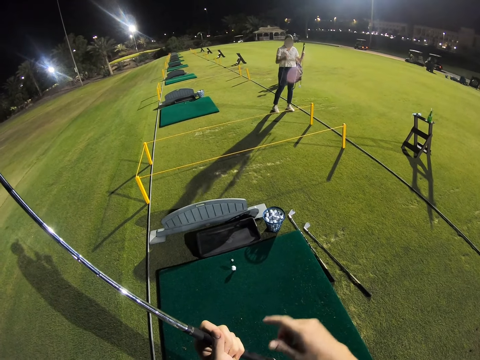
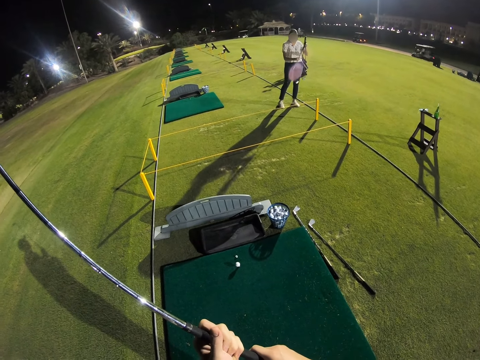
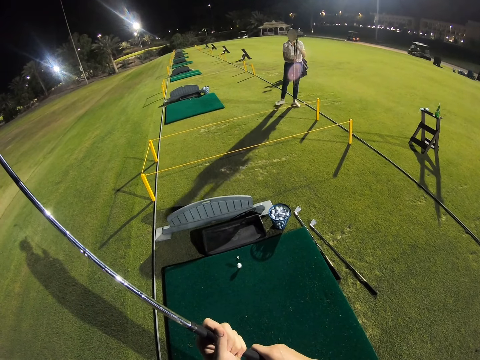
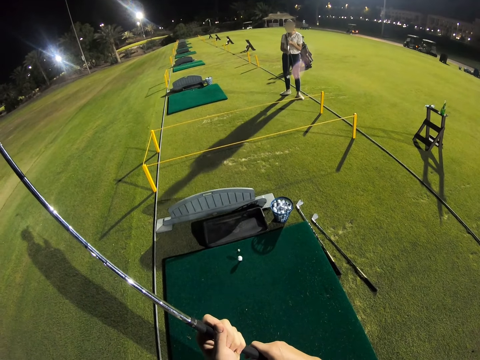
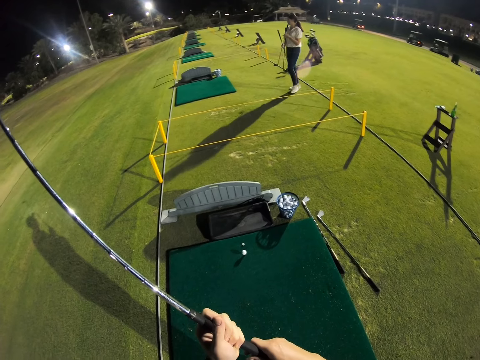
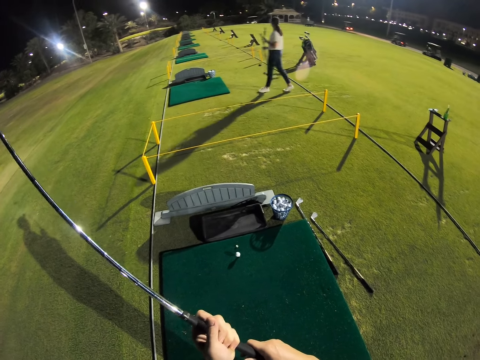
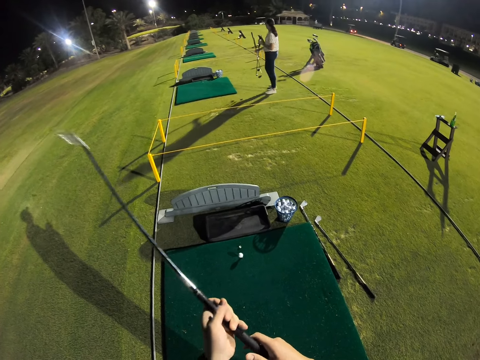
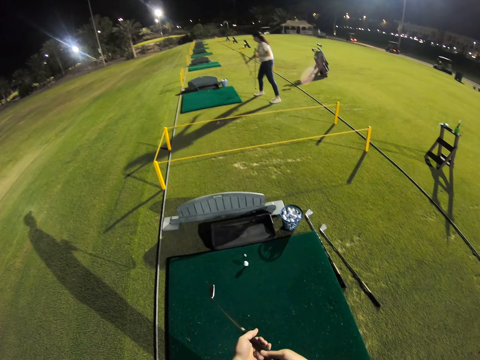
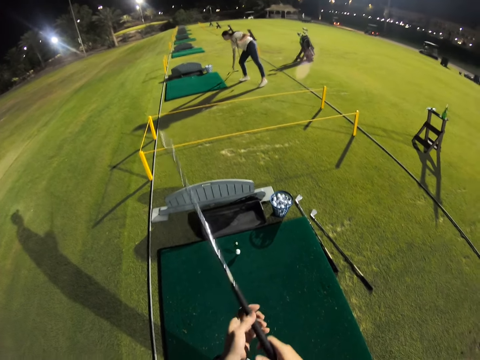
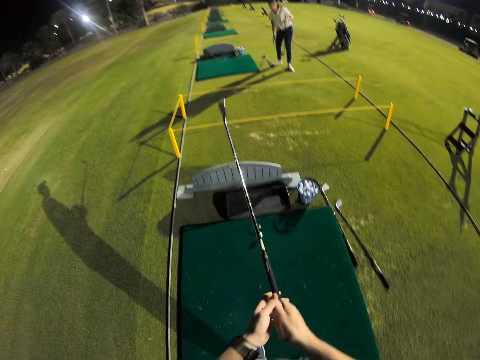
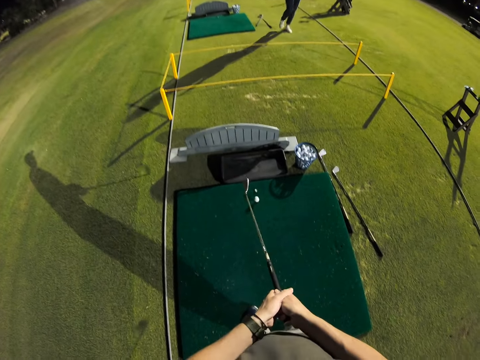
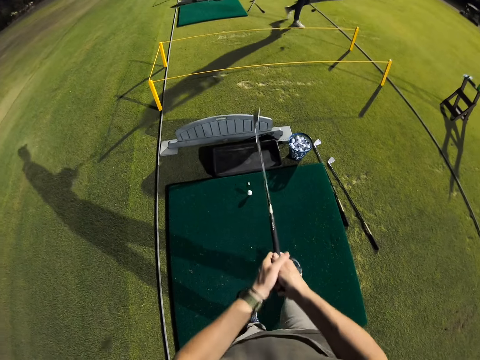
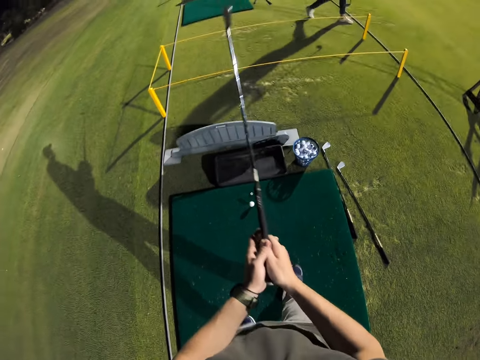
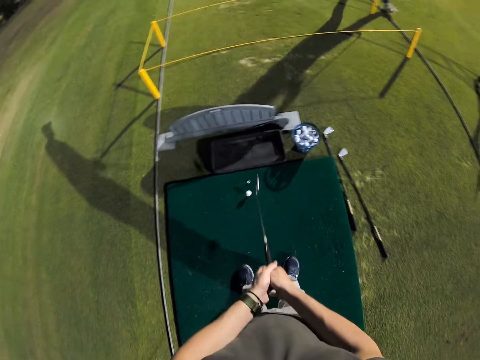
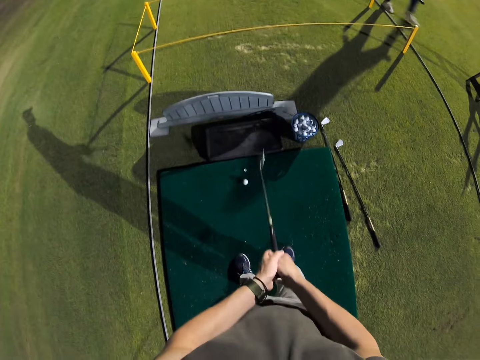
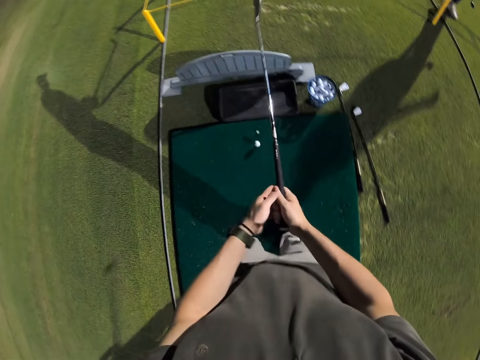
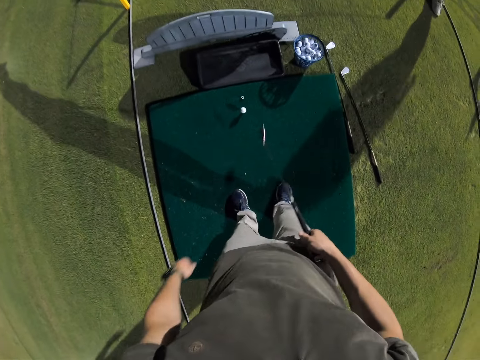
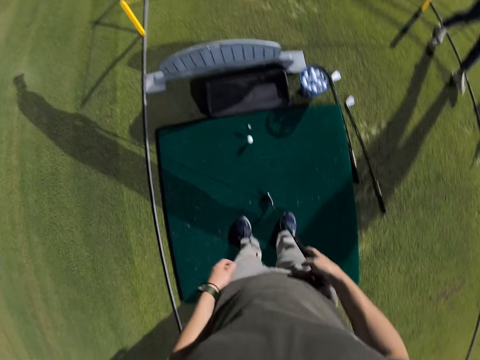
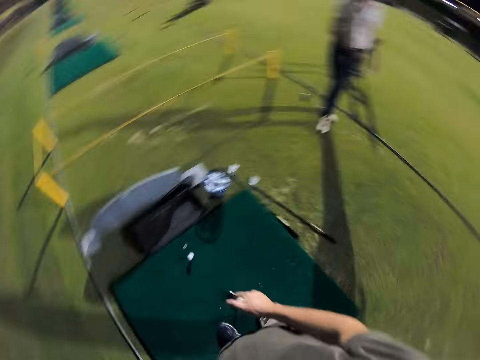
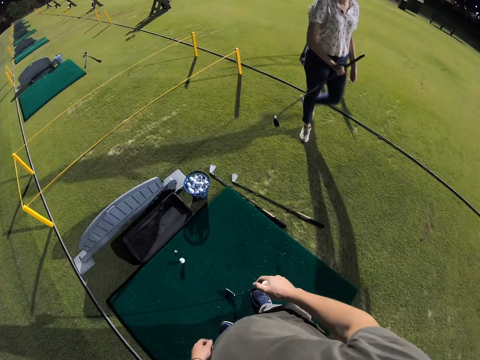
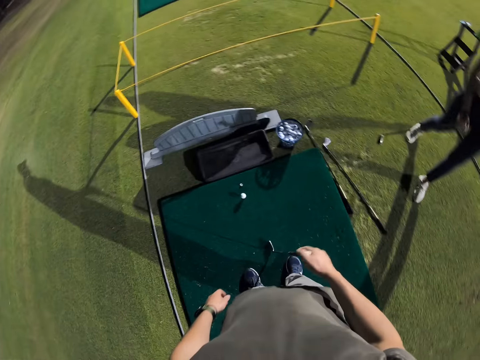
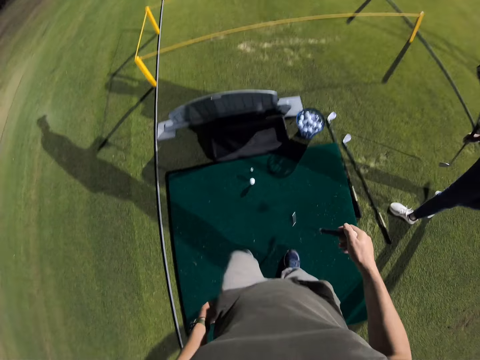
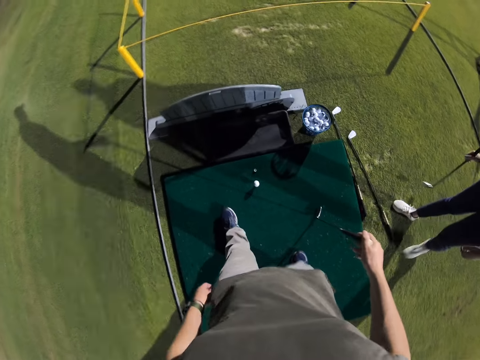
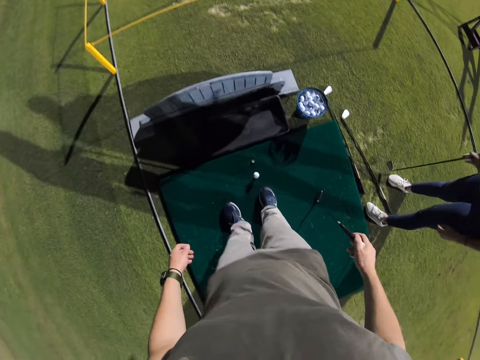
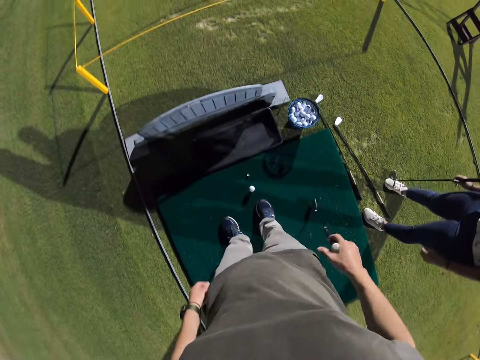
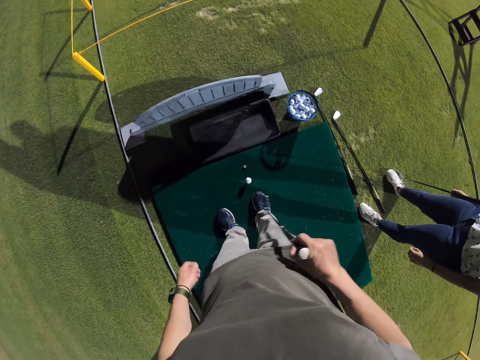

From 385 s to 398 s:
A woman walks. The woman puts down a putter. The camera wearer swings a putter up and down. The woman walks. The camera wearer rotates the camera.

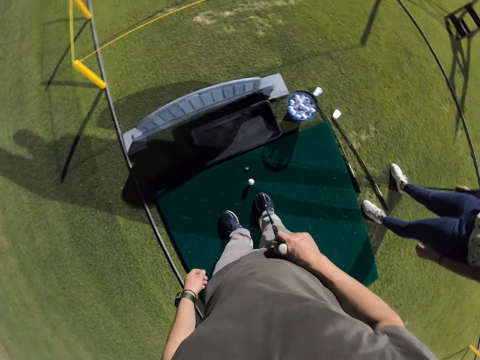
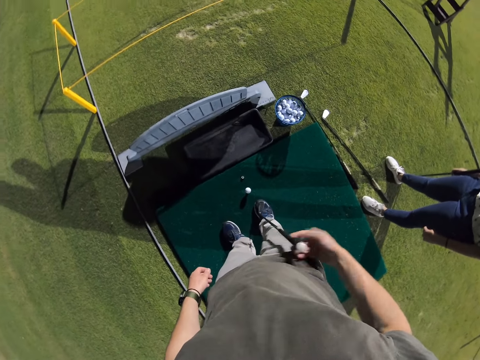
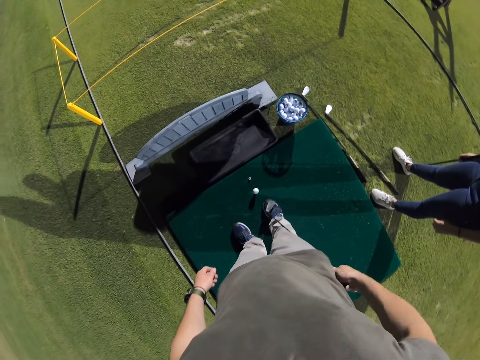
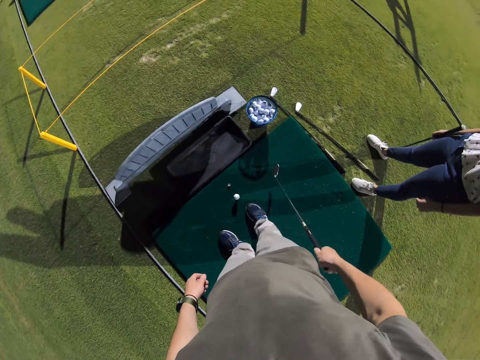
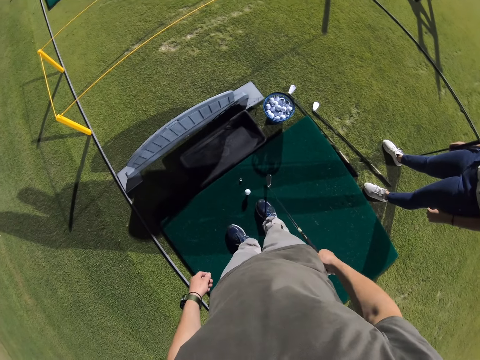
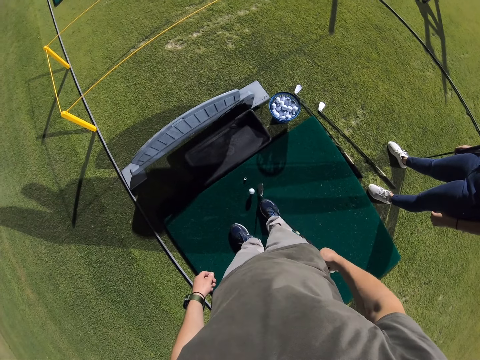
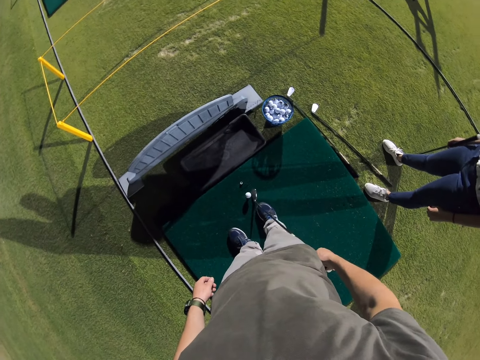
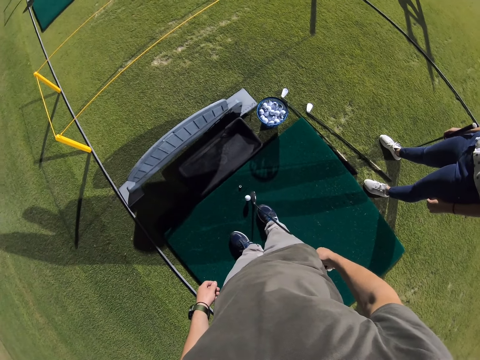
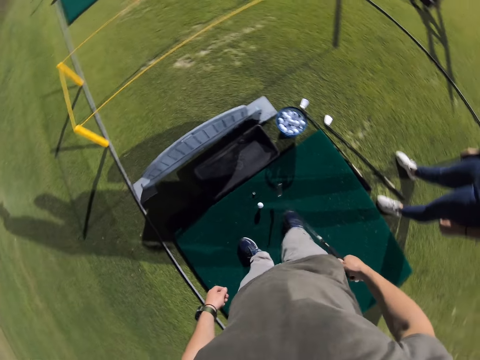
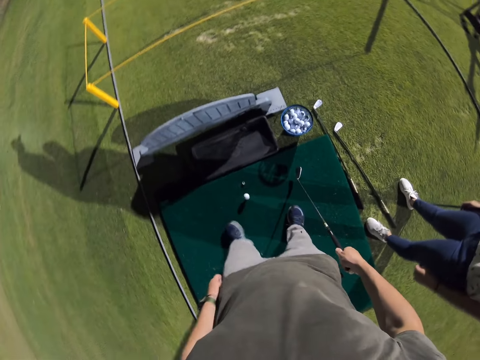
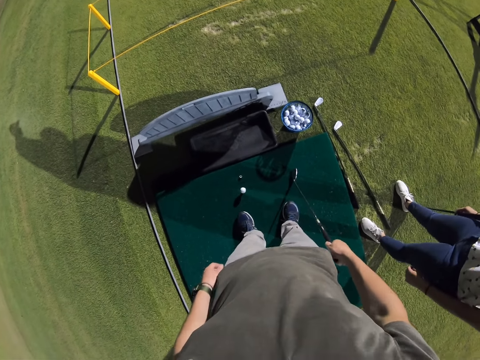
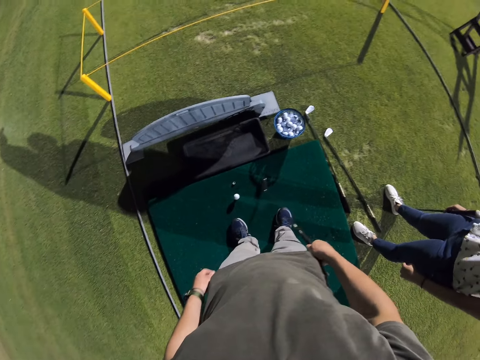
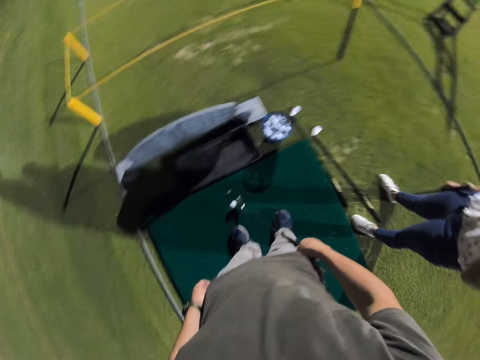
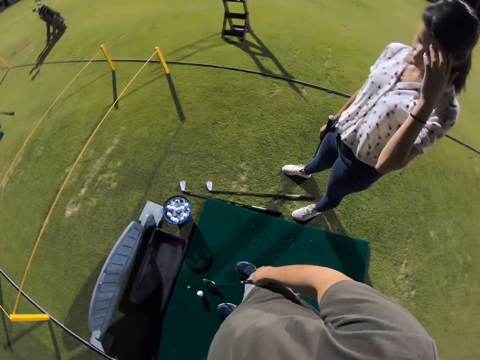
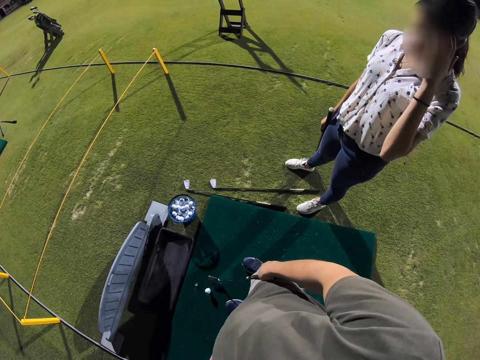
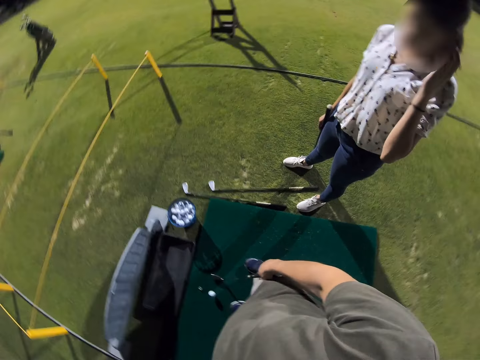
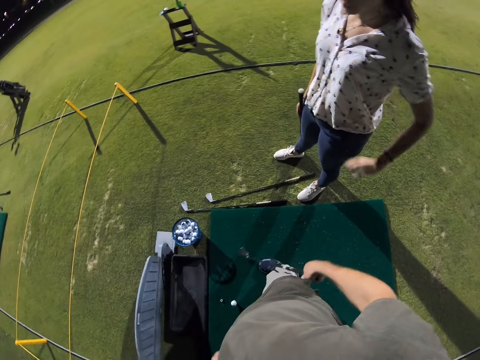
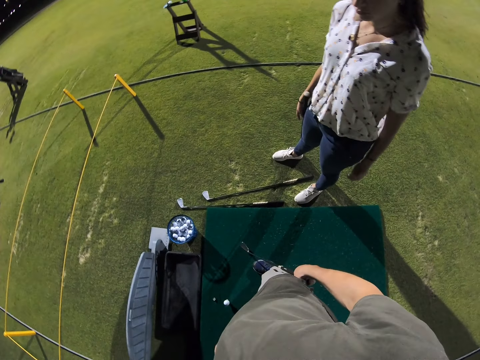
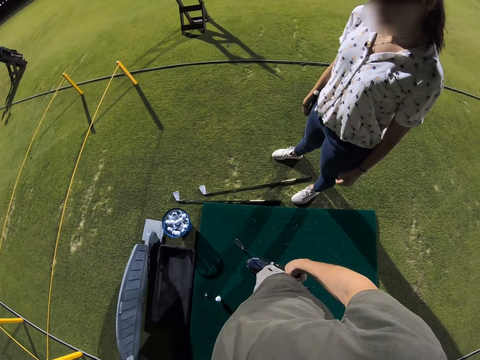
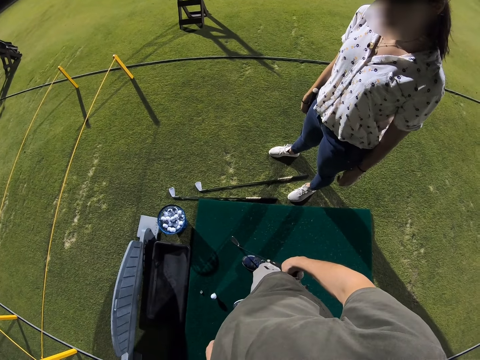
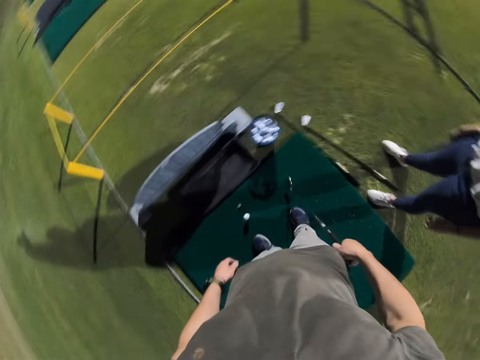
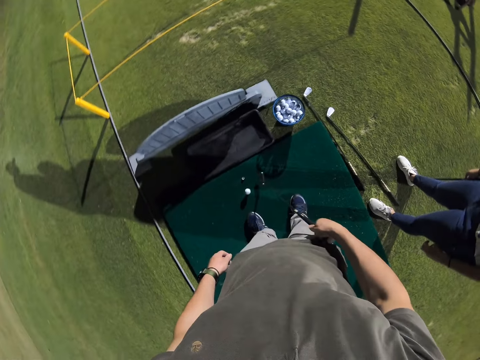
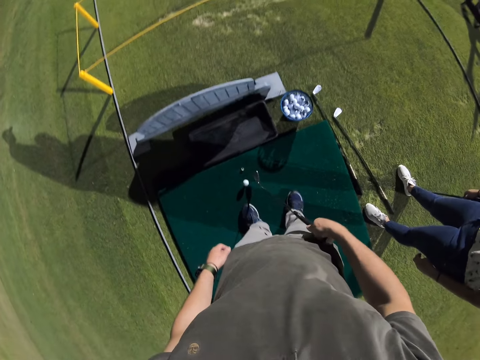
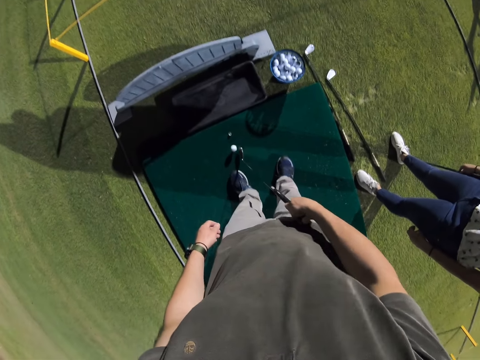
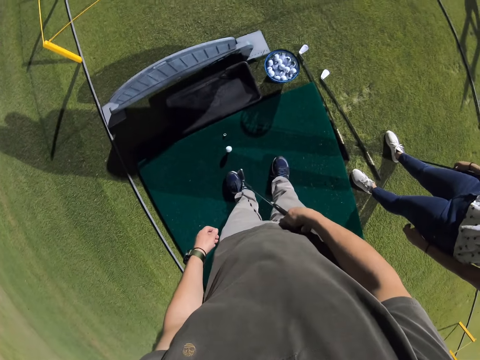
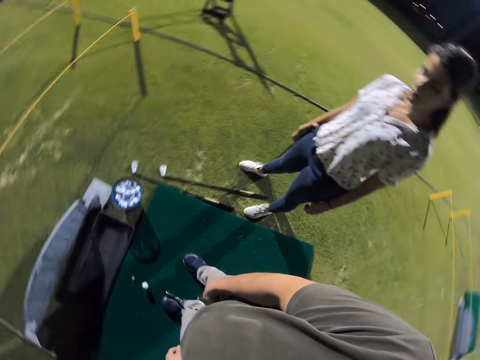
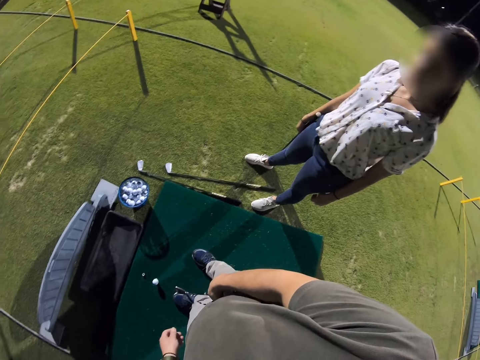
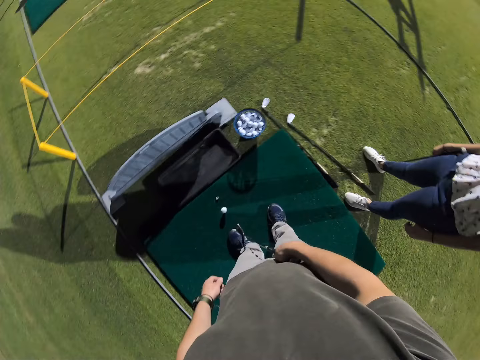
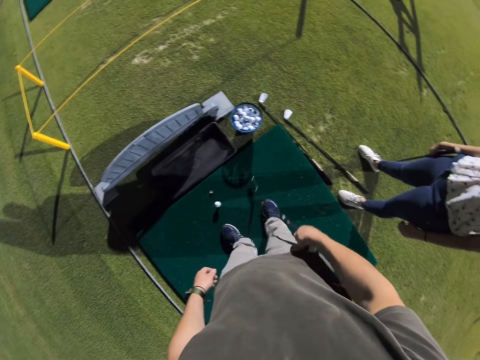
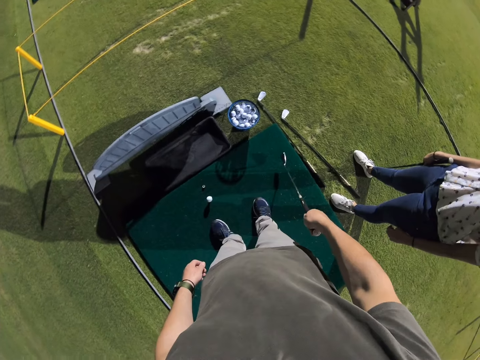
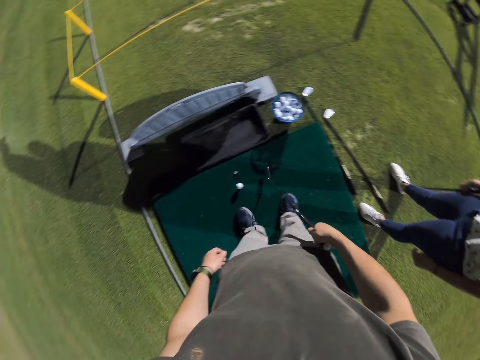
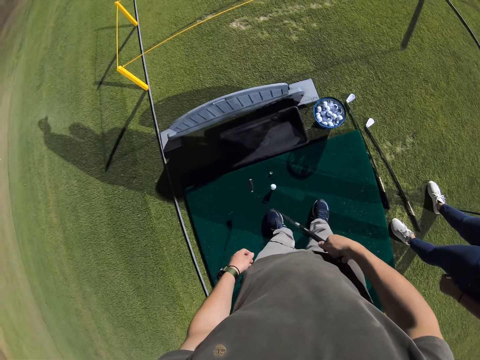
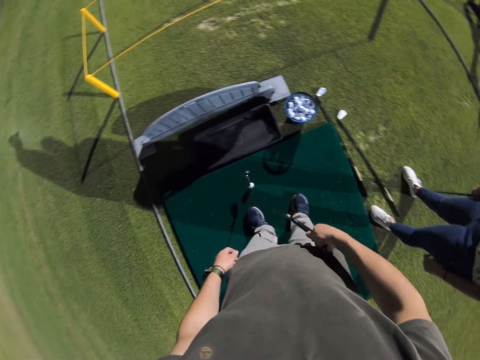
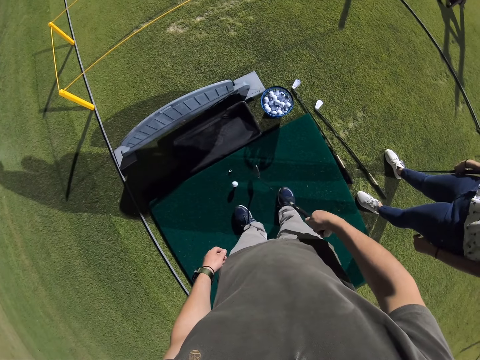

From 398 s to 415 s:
The camera wearer touches the golf ball with the golf stick. They talk to a woman.
